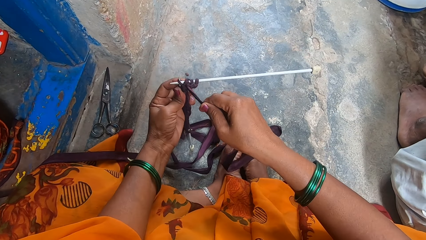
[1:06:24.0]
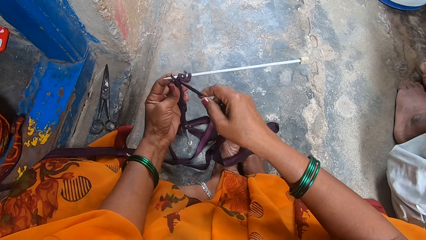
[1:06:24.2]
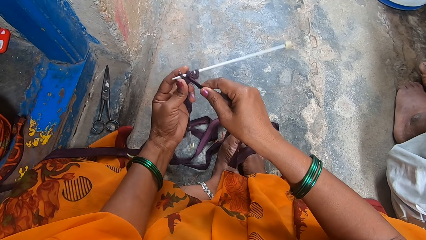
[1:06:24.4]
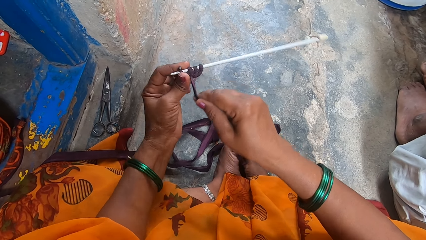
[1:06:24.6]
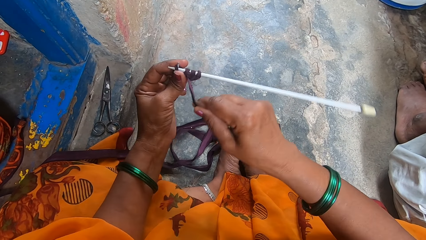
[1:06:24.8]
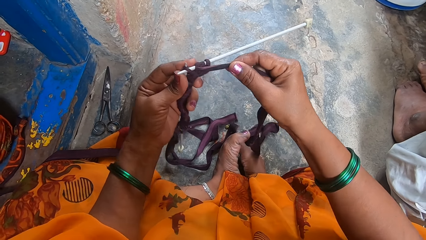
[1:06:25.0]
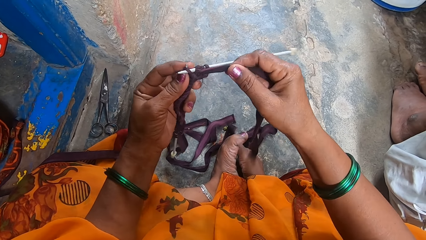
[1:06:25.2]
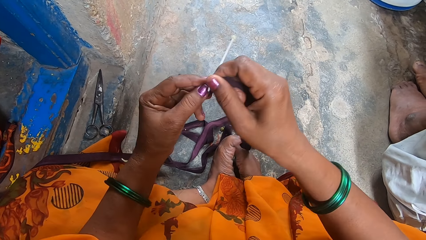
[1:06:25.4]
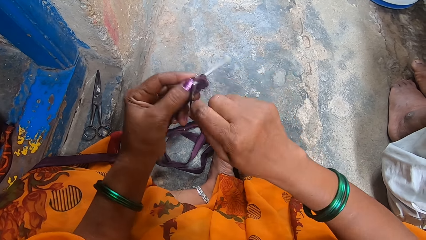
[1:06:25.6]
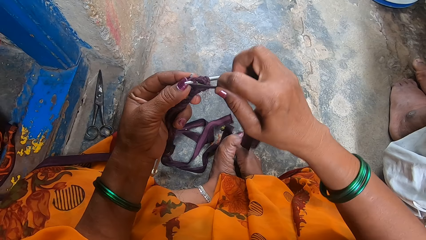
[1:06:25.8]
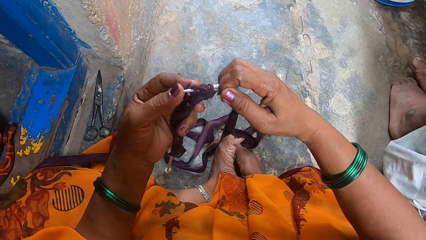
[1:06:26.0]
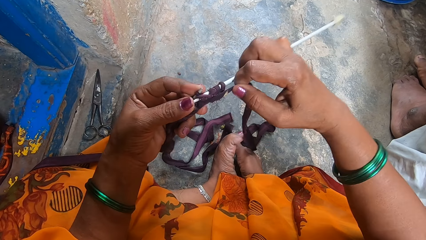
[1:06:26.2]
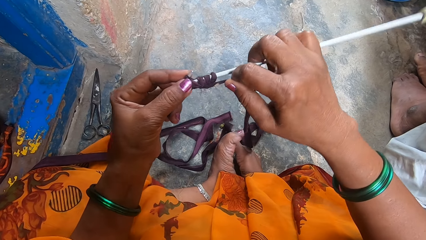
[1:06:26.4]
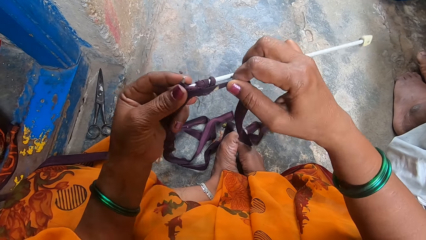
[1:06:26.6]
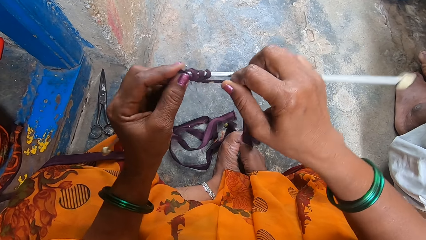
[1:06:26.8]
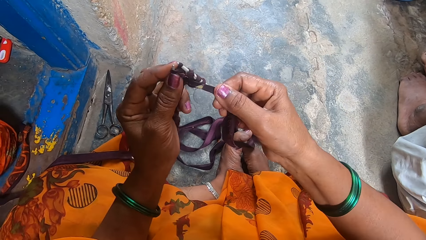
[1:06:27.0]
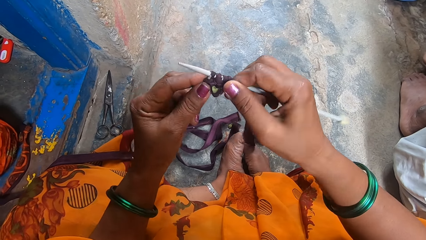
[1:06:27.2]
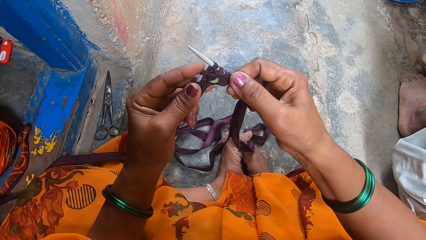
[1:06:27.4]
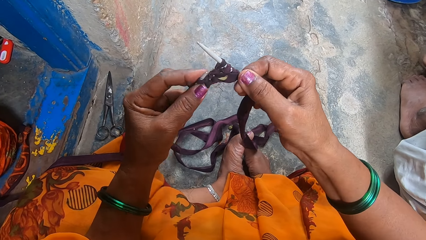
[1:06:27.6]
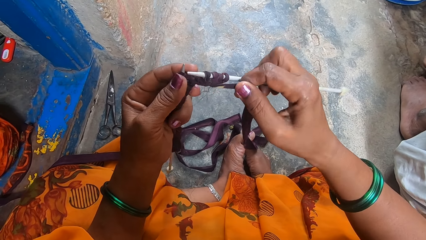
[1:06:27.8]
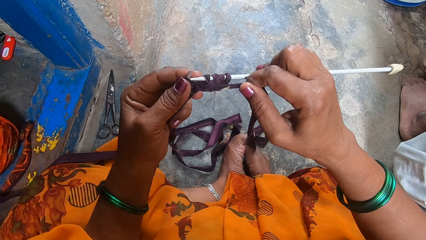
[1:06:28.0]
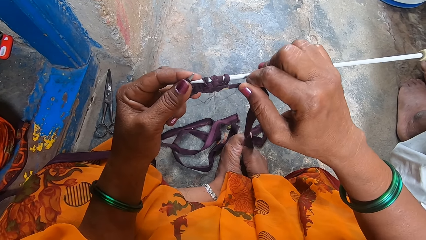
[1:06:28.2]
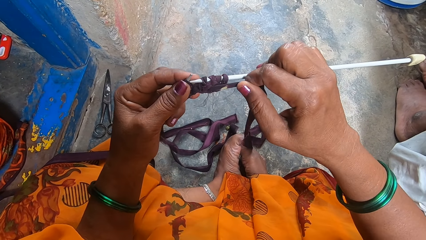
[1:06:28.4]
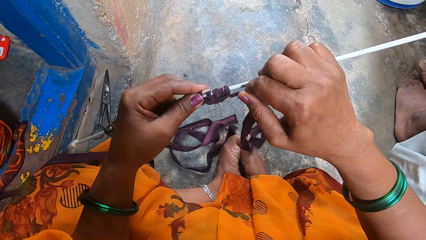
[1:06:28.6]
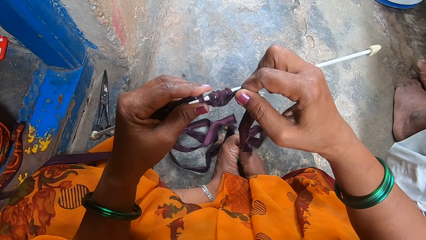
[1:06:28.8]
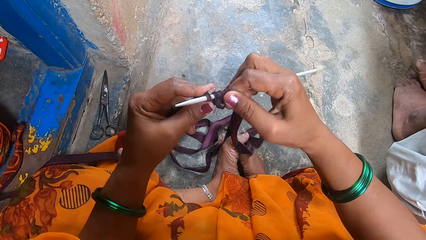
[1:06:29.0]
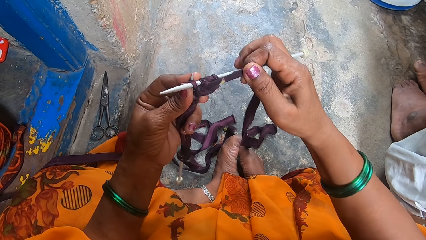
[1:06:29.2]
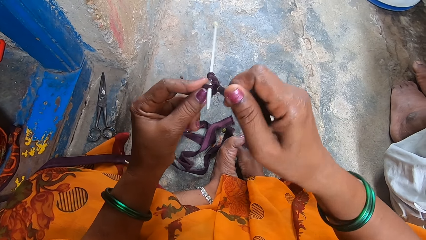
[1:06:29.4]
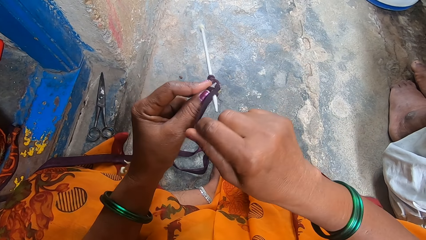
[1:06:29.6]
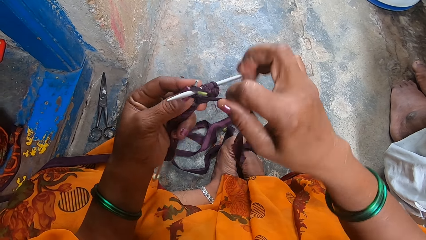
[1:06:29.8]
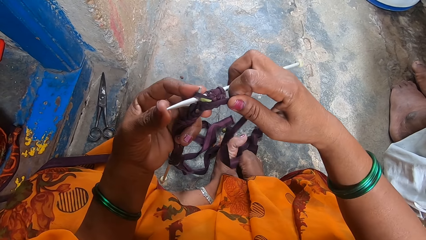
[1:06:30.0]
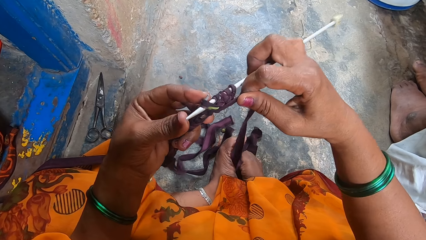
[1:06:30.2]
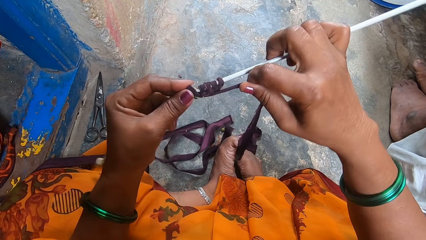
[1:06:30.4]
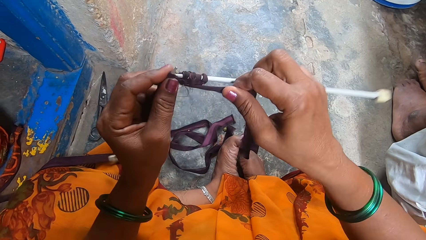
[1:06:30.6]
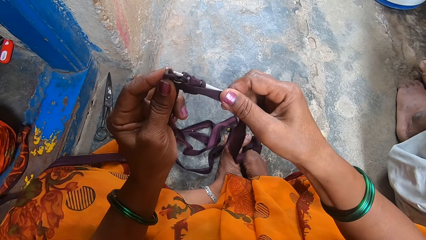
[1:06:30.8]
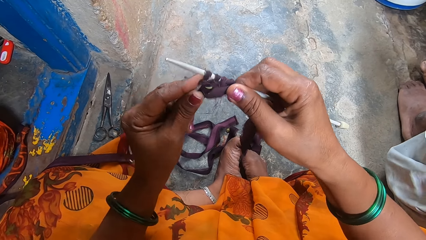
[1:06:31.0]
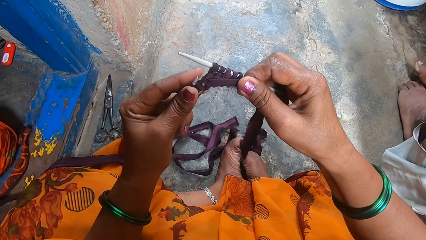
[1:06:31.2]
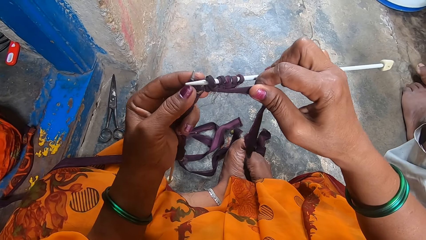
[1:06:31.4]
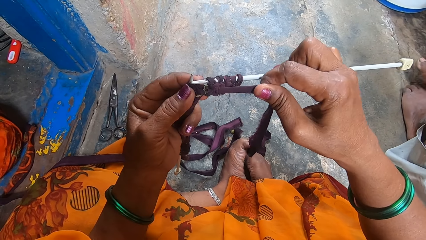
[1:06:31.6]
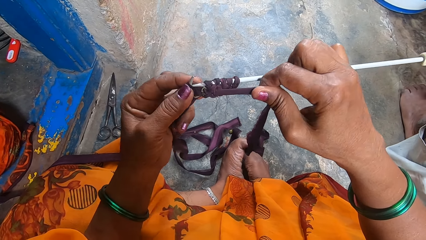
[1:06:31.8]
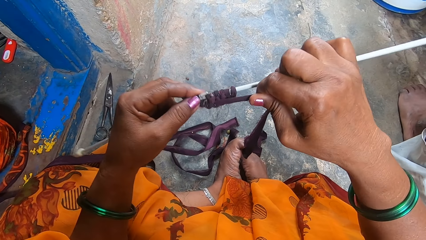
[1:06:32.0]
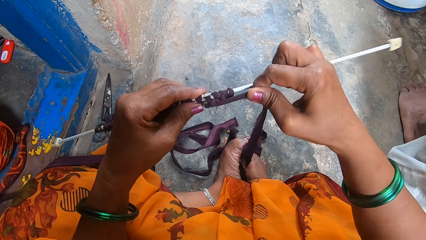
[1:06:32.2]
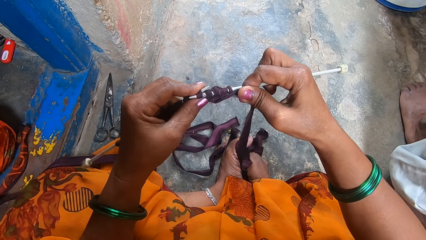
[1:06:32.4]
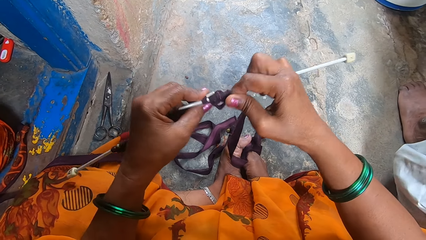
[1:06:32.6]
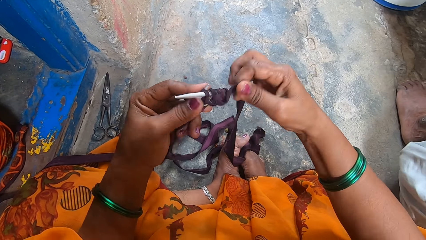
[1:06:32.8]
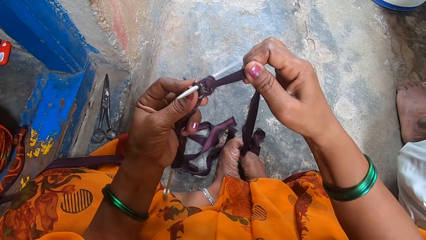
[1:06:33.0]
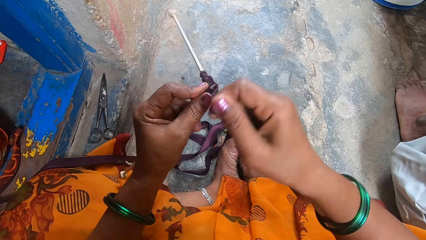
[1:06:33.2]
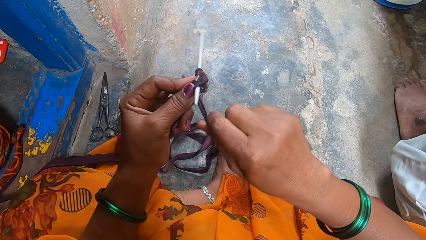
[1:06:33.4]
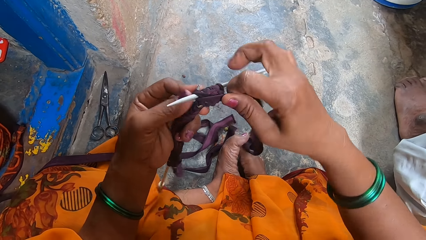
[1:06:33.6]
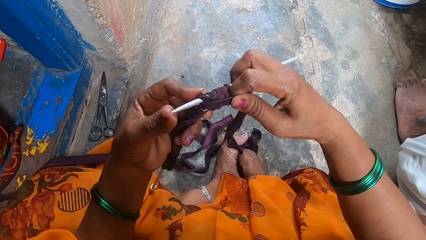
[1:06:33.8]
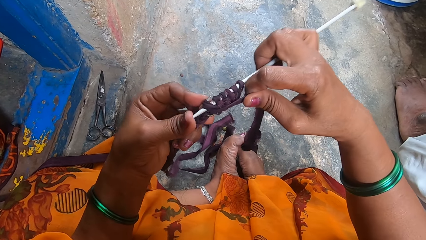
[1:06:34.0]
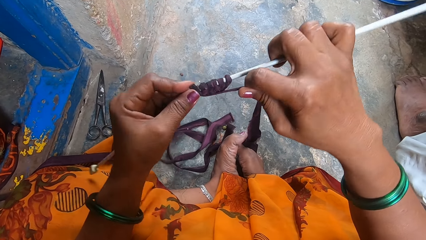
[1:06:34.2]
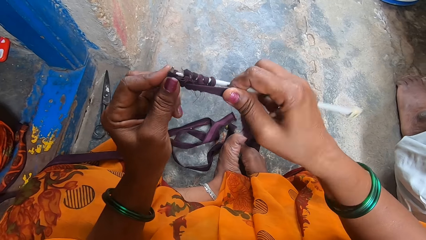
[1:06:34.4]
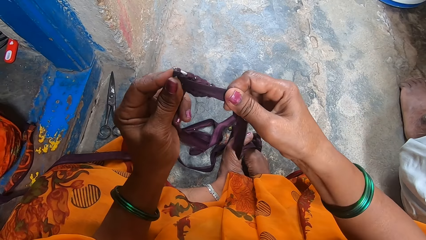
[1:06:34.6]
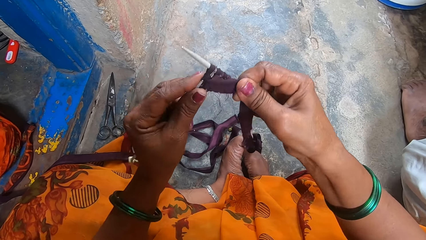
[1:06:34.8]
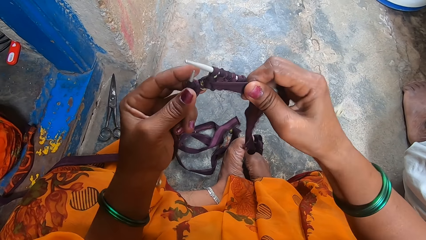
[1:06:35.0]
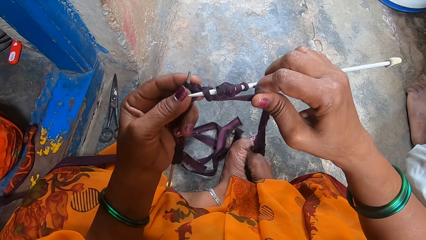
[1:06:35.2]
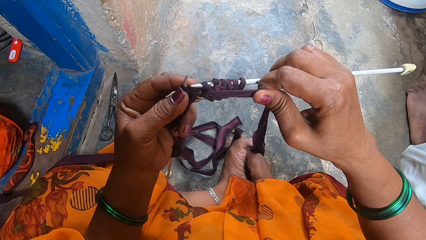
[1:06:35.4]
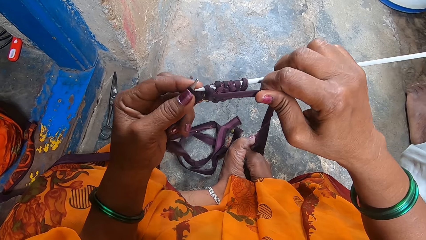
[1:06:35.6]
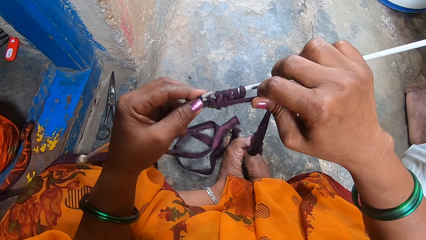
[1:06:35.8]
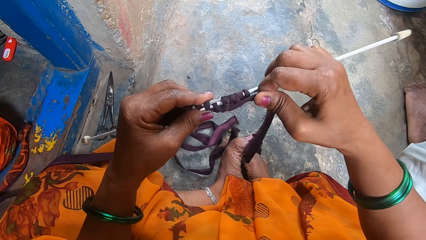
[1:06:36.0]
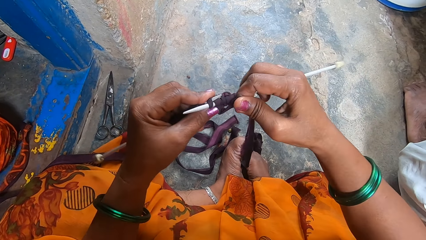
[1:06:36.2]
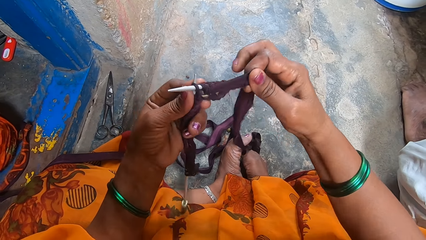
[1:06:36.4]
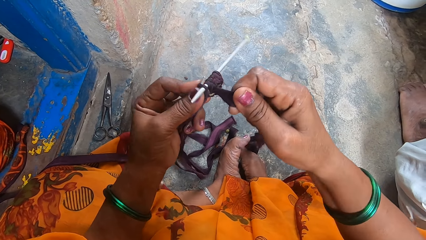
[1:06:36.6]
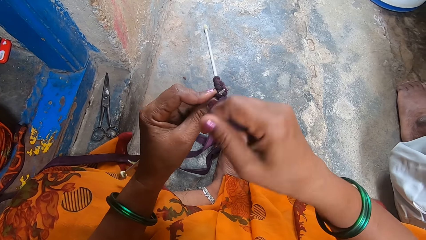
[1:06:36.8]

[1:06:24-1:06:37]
A person moves the right foot off the left one.
